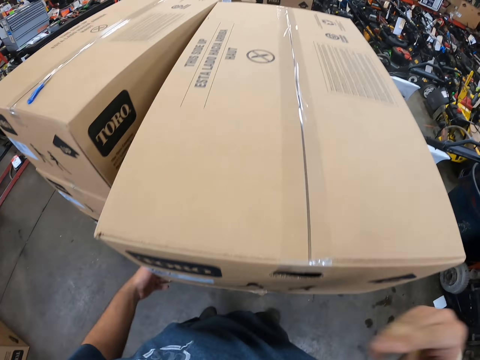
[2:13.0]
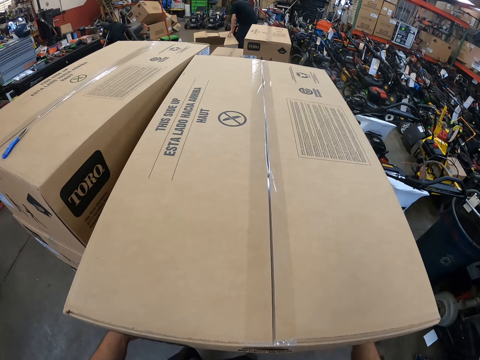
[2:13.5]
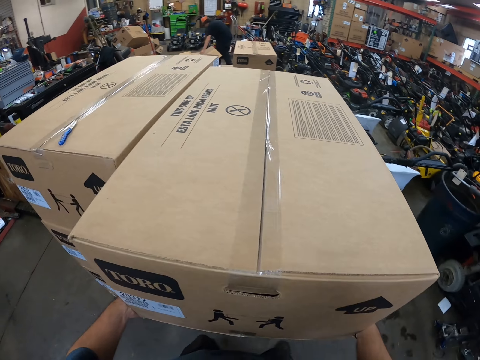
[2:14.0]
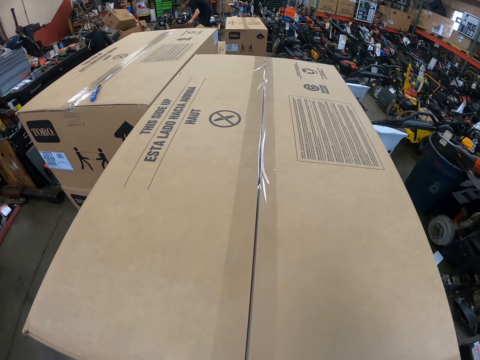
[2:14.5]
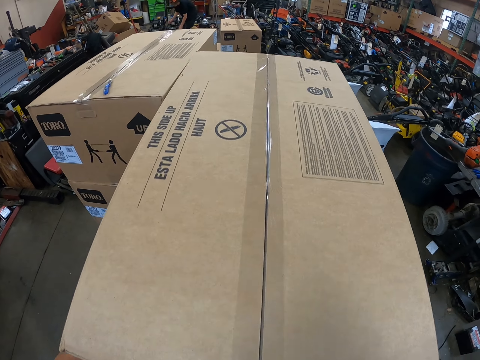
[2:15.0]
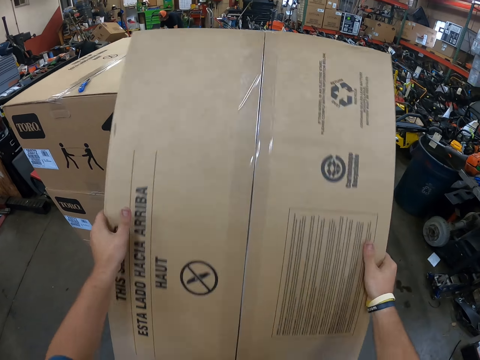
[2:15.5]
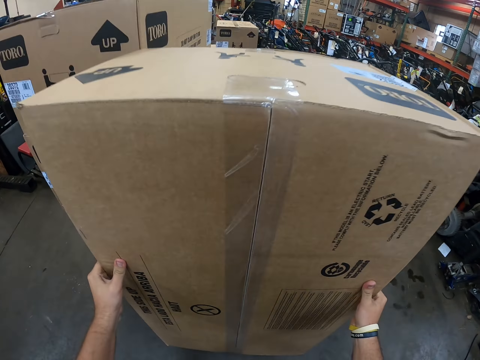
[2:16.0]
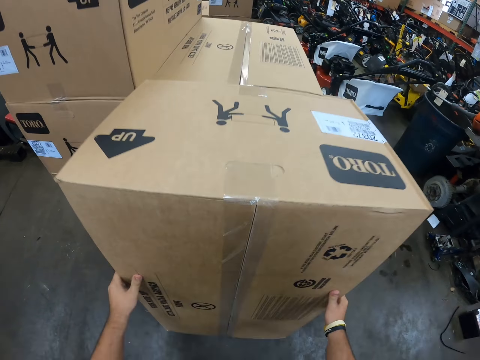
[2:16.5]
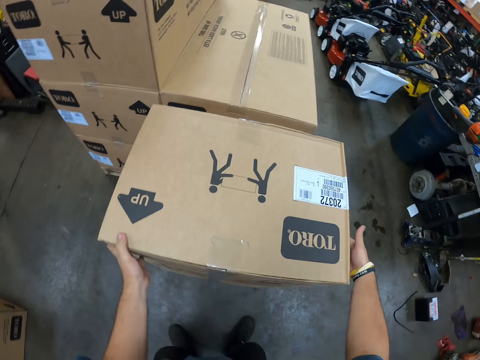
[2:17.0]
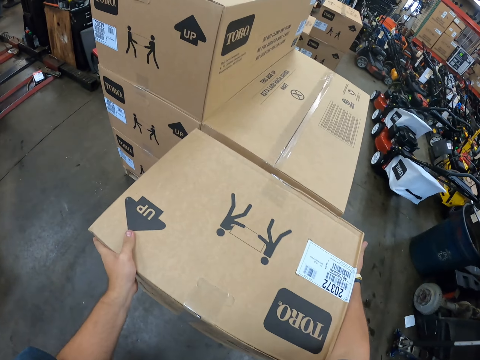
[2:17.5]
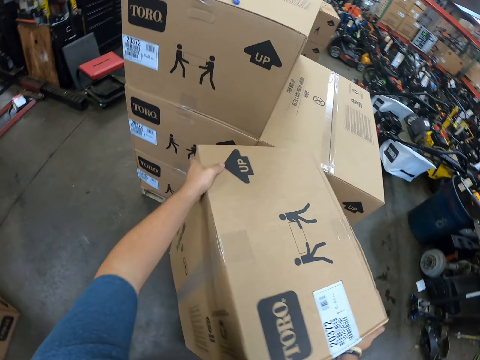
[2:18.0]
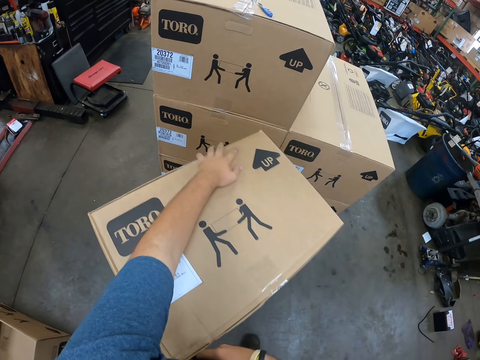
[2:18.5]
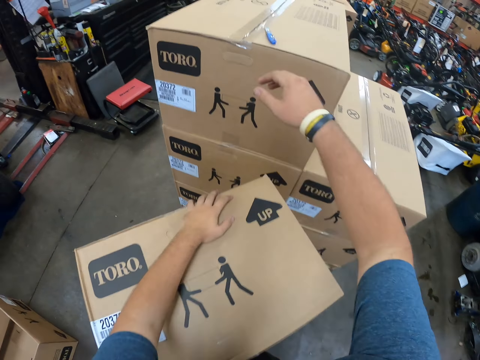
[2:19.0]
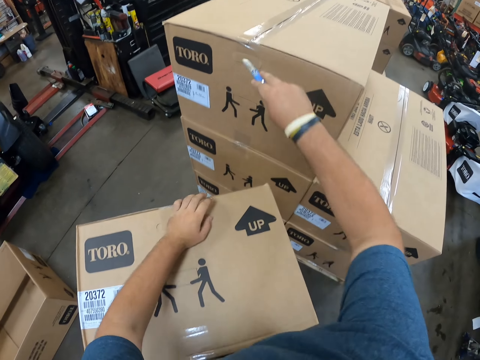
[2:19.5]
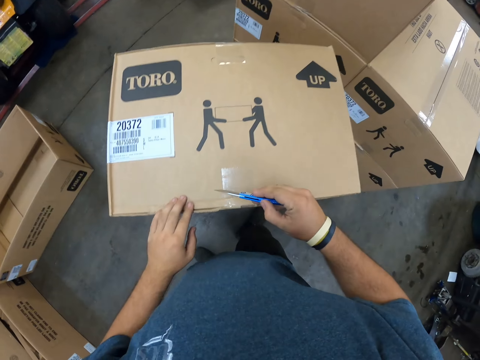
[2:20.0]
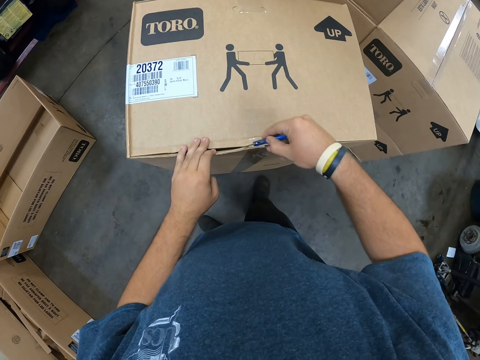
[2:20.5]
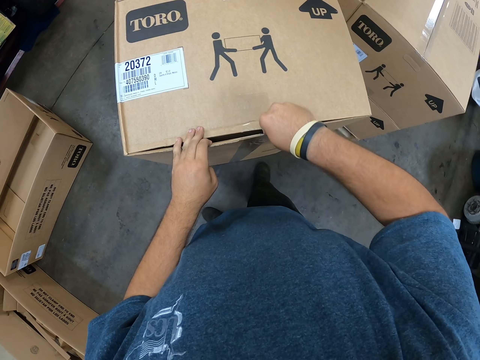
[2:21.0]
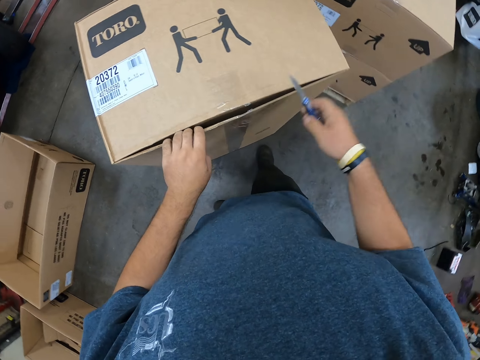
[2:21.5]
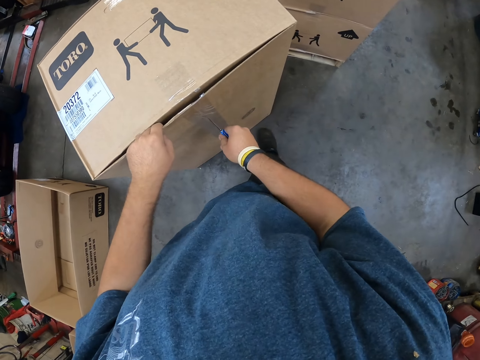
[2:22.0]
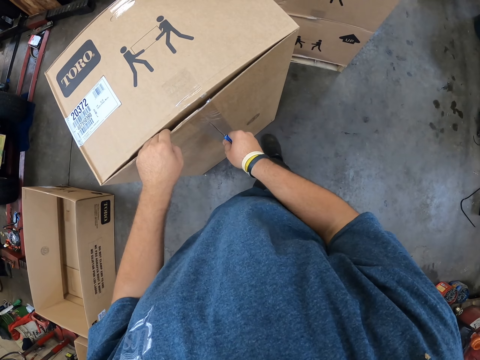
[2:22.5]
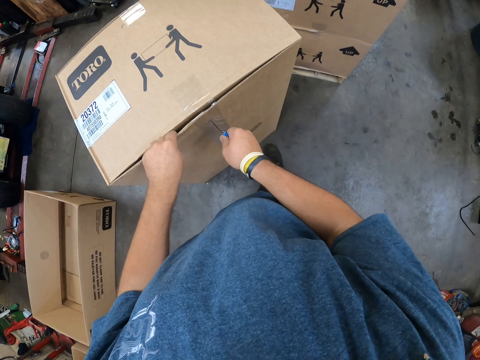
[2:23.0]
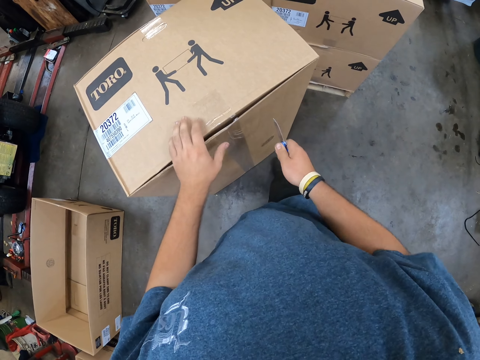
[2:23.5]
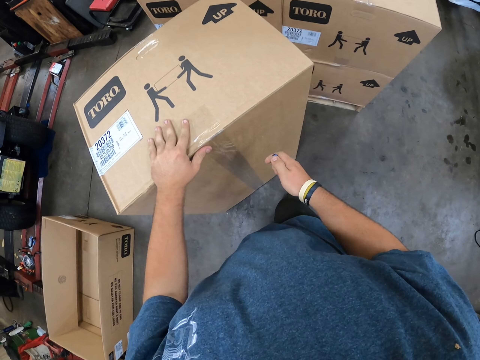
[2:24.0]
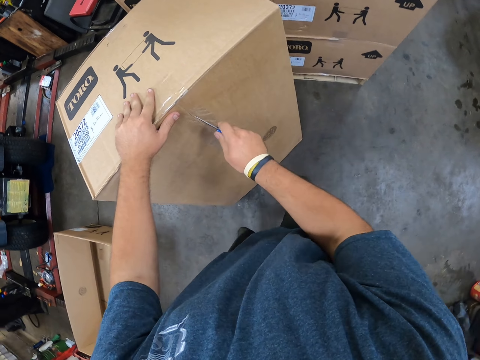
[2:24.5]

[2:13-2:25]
The camera wearer lifts a box with both hands. They place the box on the floor. They hold the carton box. They turn the box on the floor. They pick up a utility knife or pocket knife on the box. They cut a sellotape with the utility knife. They cut the carton box with the pocket knife.

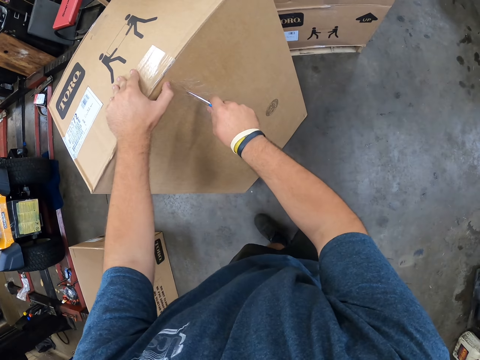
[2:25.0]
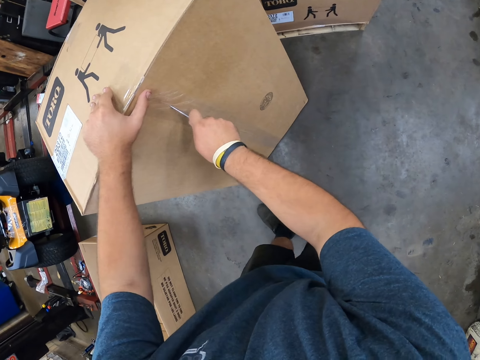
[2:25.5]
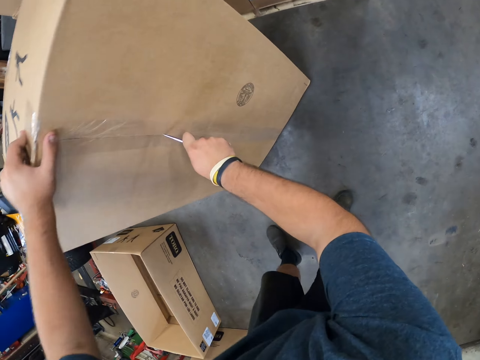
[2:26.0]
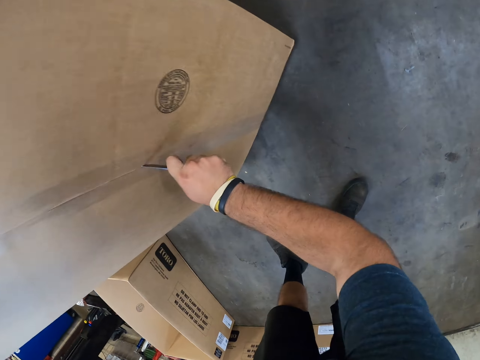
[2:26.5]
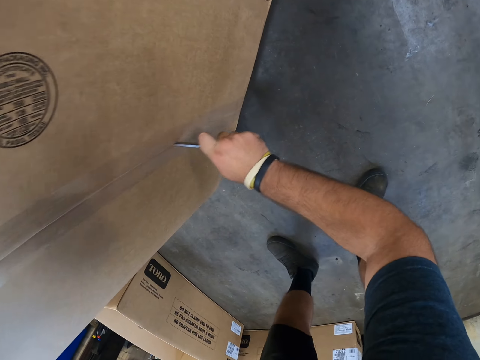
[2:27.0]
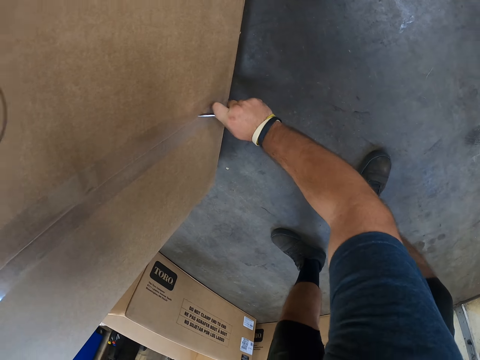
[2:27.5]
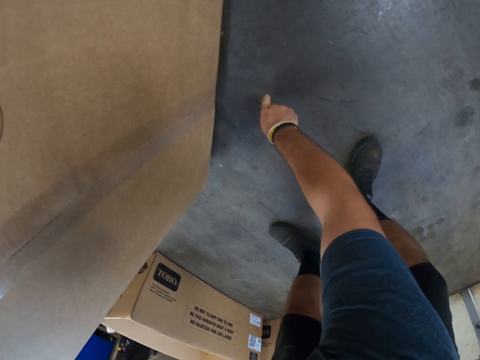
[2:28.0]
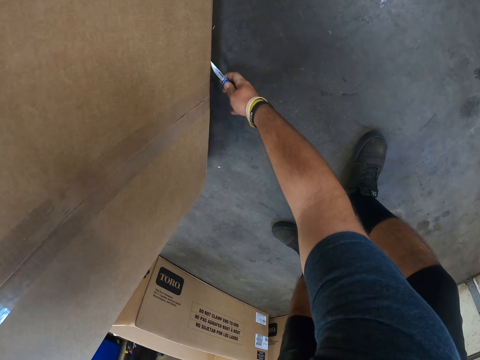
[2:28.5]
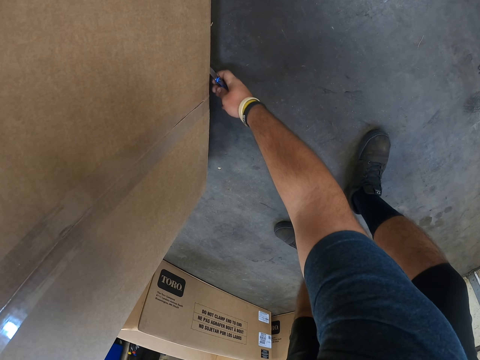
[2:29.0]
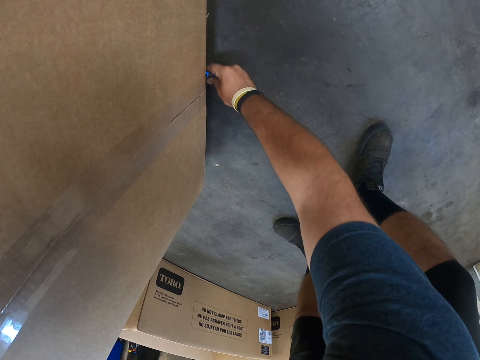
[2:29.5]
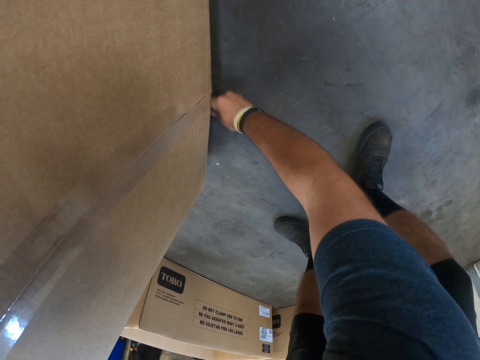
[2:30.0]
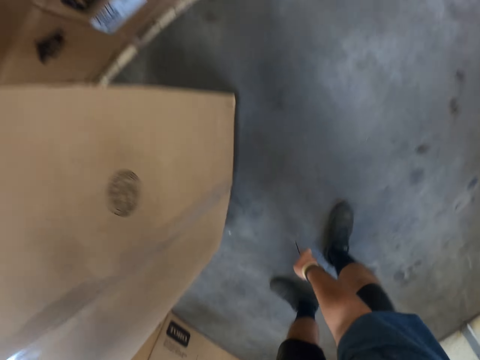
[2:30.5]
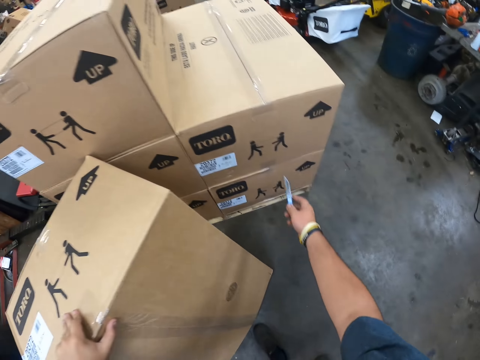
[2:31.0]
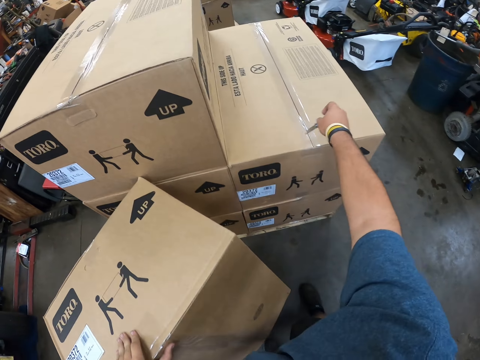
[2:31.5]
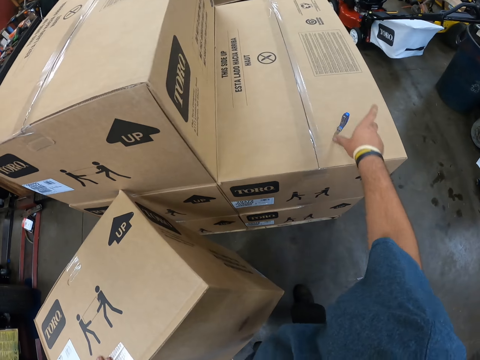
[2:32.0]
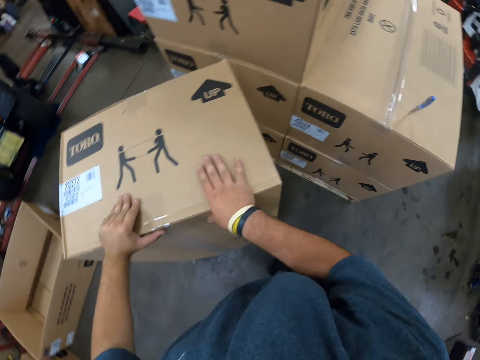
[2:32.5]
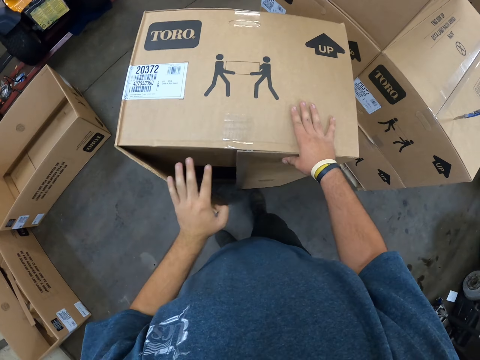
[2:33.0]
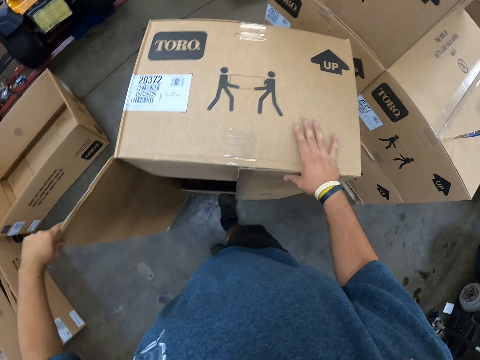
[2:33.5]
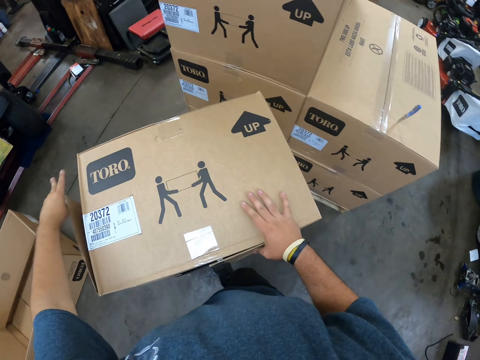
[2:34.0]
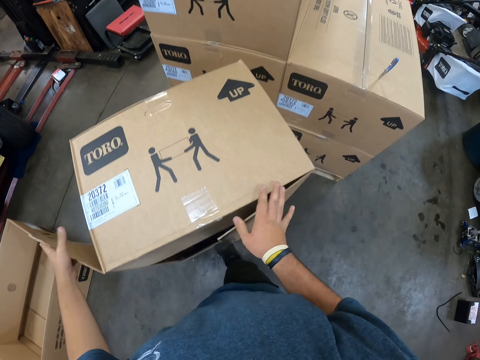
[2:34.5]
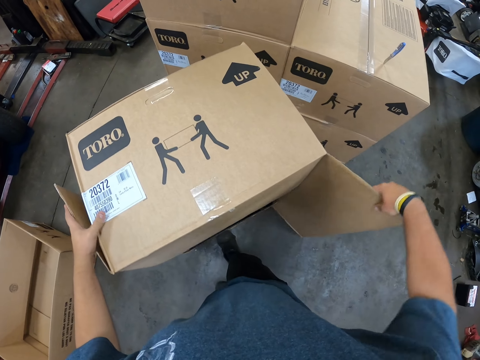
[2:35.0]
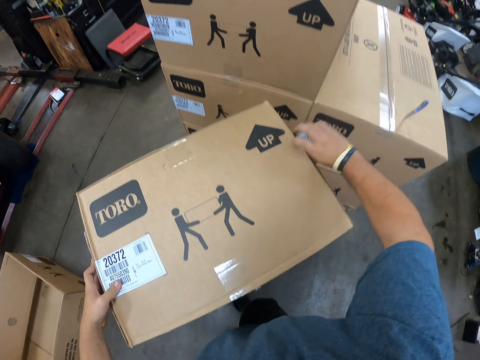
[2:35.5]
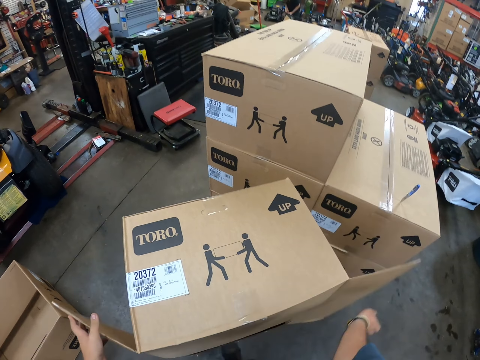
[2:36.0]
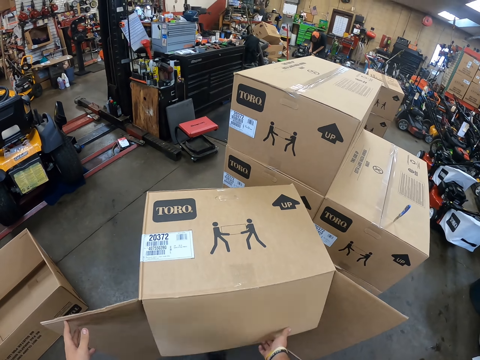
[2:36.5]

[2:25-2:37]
The camera wearer cuts the carton box with a pocket knife or utility knife. They place the pocket knife down. They stick the utility knife on a box. They open the carton box.

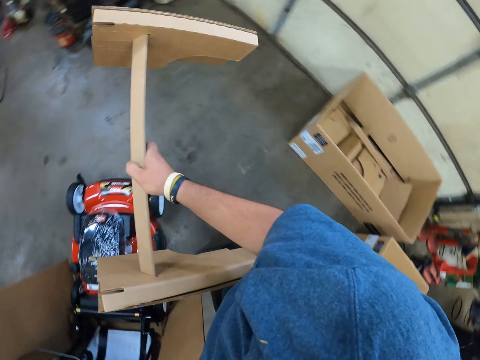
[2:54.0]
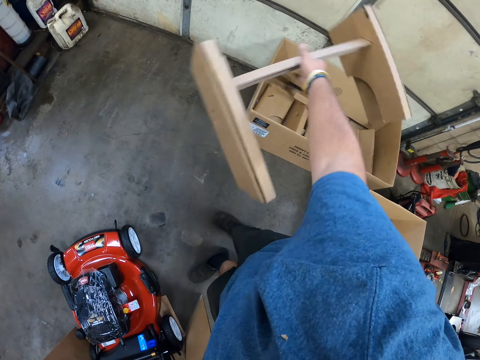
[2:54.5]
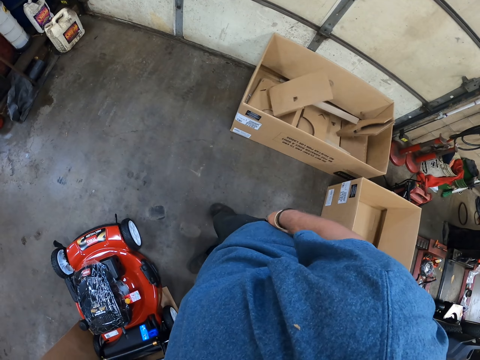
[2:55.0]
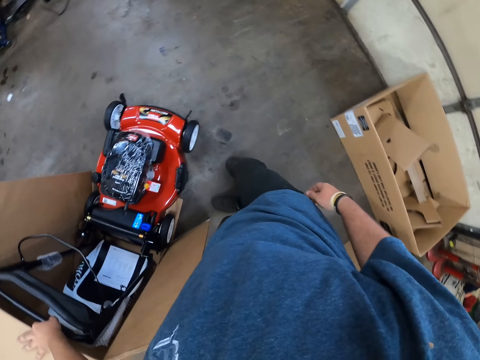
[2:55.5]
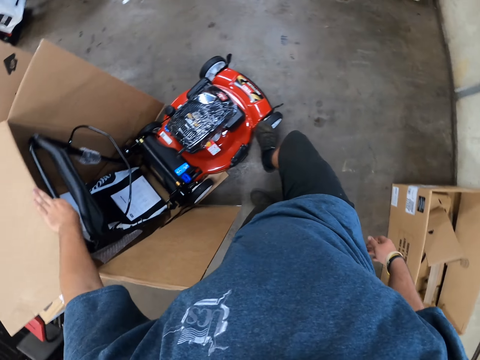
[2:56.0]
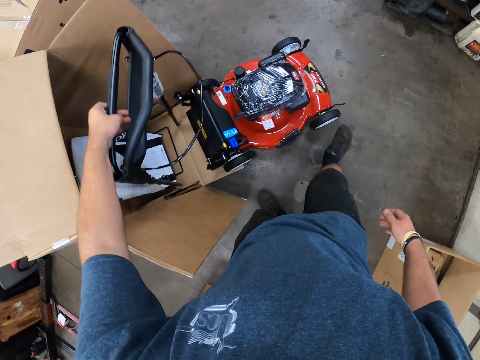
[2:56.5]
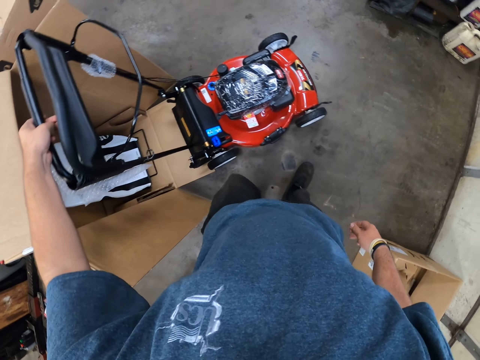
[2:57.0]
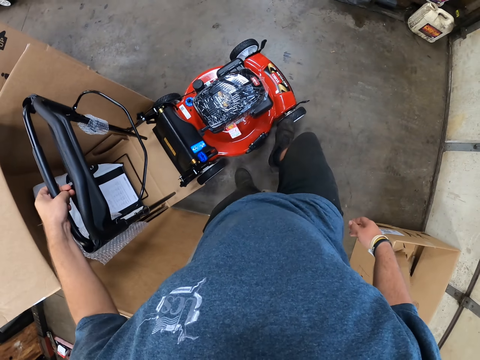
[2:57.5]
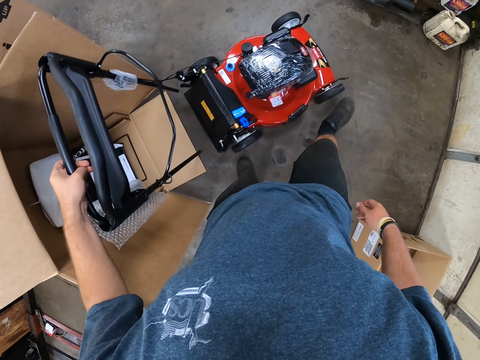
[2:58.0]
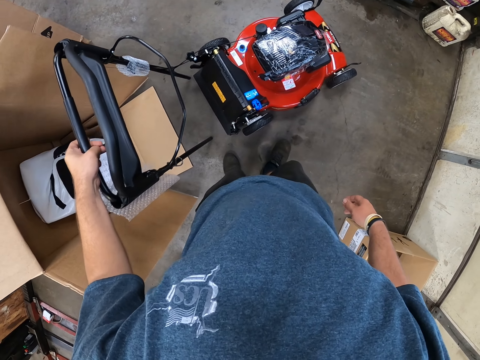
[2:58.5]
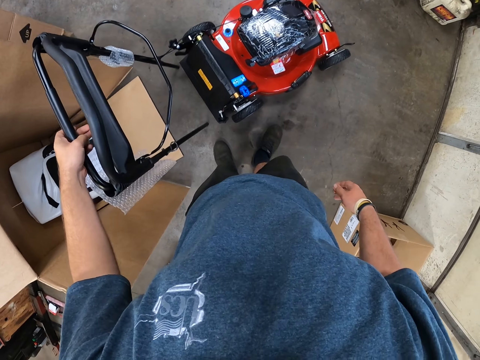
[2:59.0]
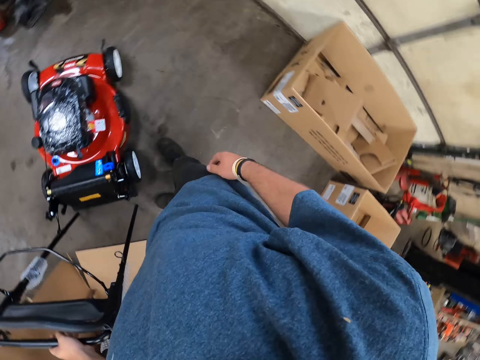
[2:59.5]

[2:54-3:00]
The camera wearer throws the package carton in the box. They step on a lawn mower. They pull the lawn mower handle and pick up the lawn mower. They kick the lawn mower.
